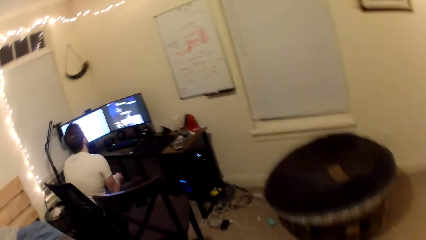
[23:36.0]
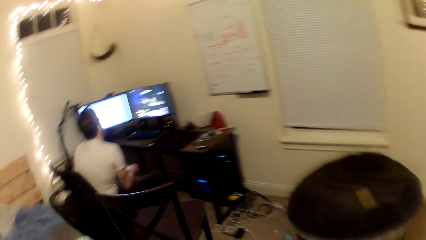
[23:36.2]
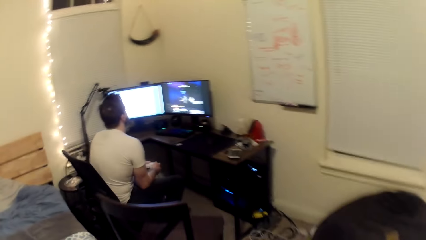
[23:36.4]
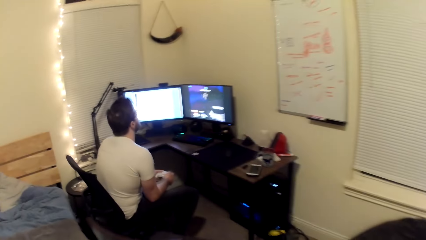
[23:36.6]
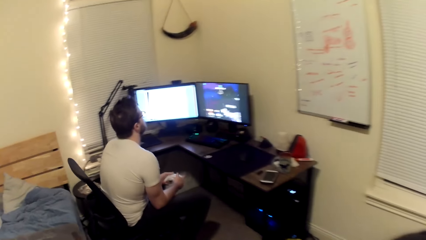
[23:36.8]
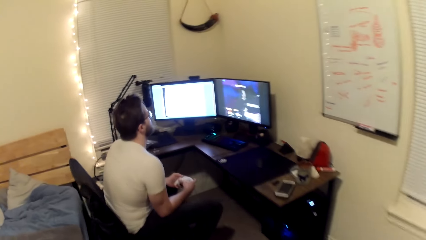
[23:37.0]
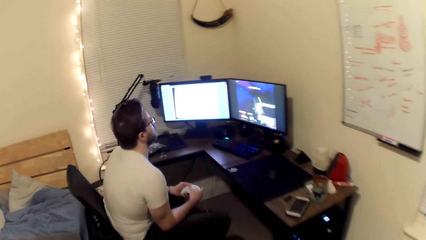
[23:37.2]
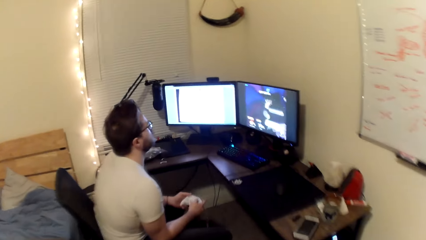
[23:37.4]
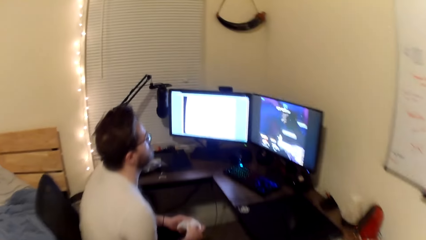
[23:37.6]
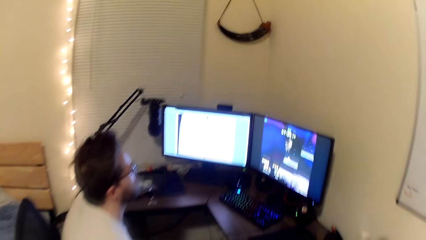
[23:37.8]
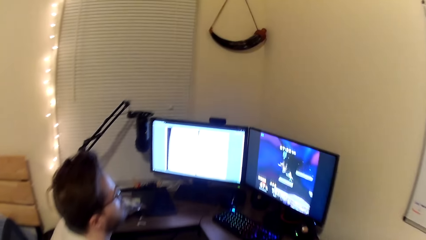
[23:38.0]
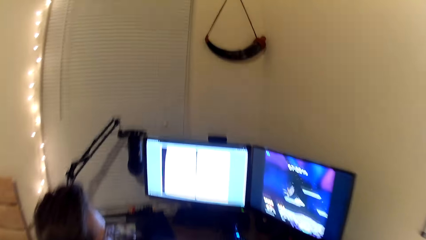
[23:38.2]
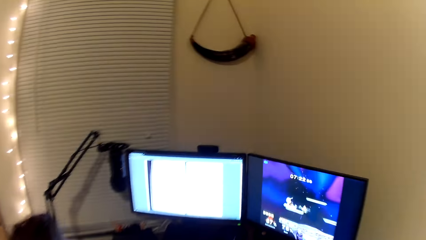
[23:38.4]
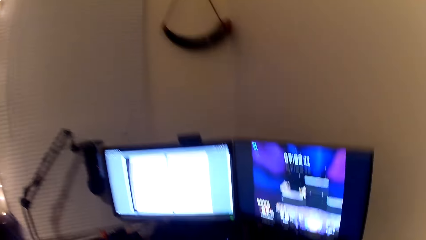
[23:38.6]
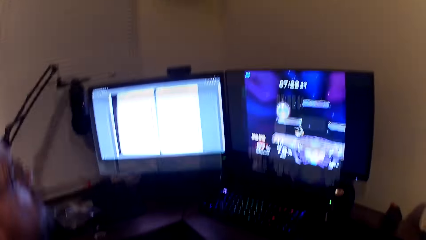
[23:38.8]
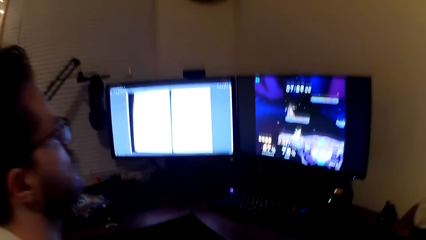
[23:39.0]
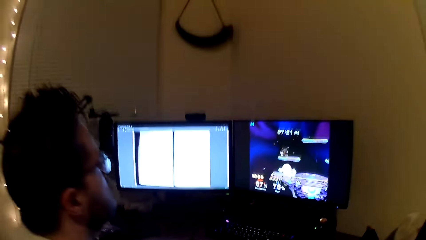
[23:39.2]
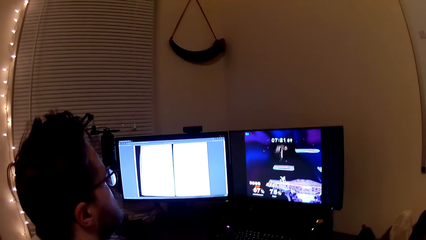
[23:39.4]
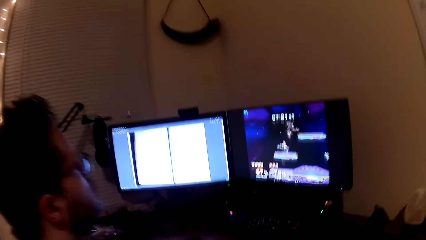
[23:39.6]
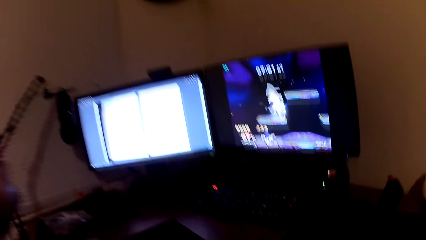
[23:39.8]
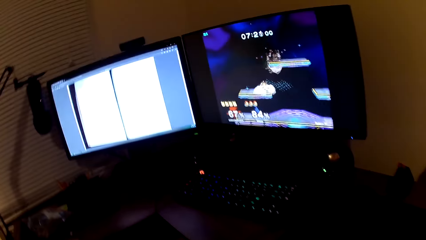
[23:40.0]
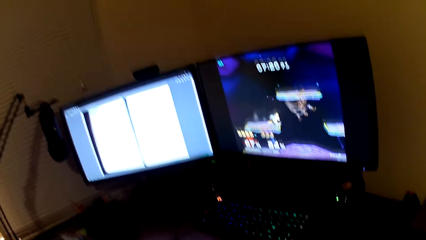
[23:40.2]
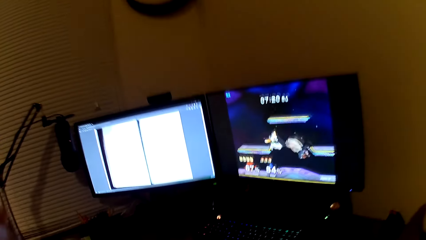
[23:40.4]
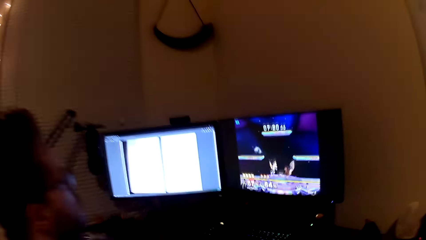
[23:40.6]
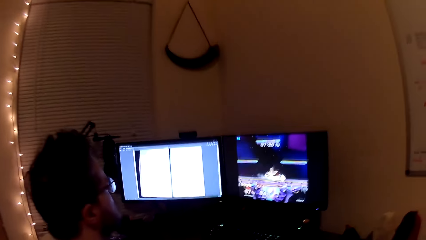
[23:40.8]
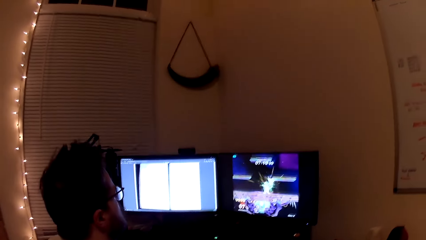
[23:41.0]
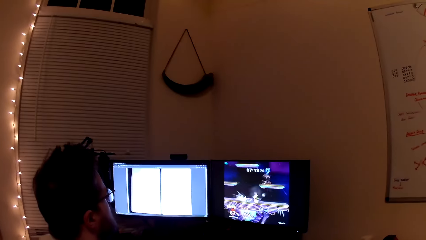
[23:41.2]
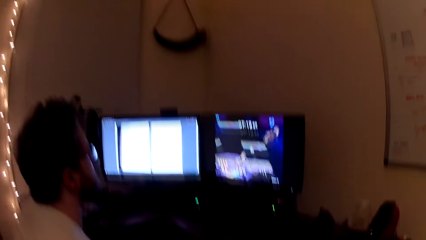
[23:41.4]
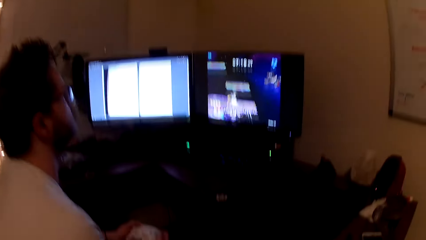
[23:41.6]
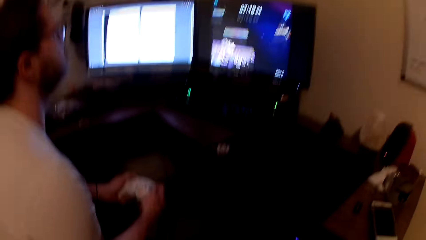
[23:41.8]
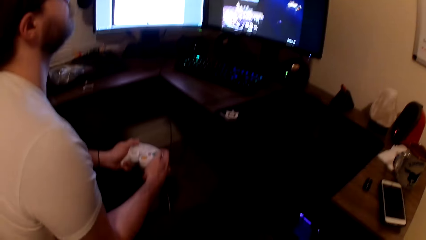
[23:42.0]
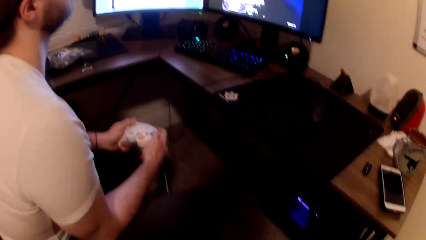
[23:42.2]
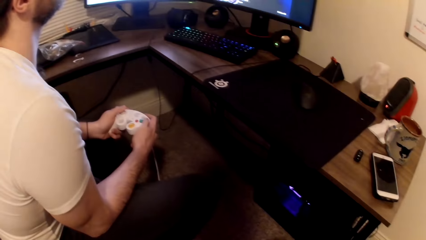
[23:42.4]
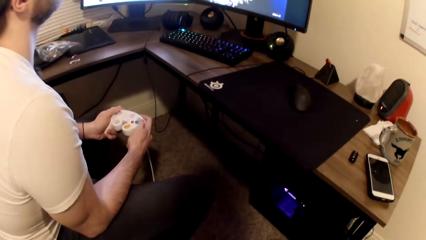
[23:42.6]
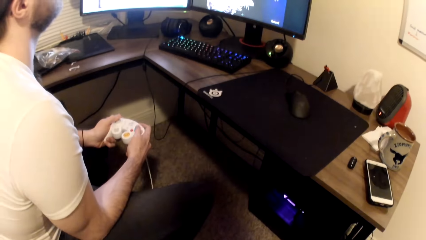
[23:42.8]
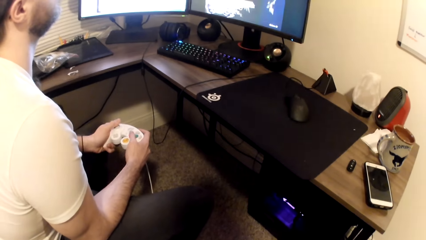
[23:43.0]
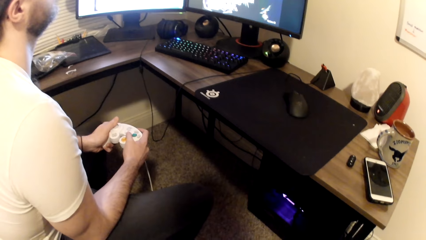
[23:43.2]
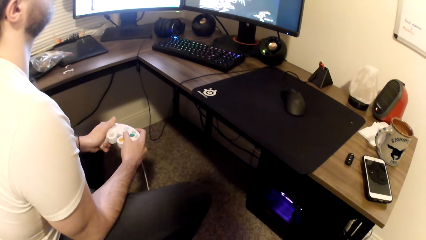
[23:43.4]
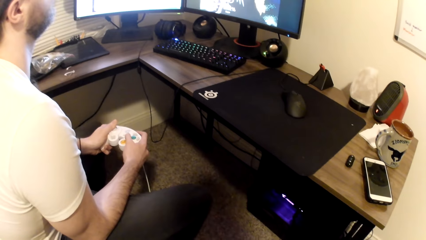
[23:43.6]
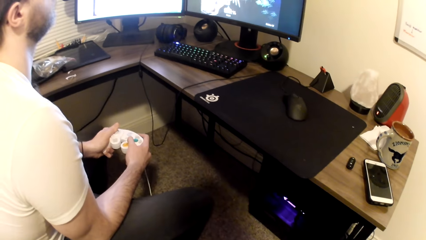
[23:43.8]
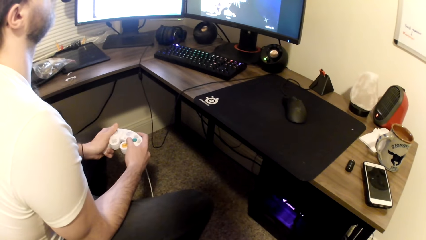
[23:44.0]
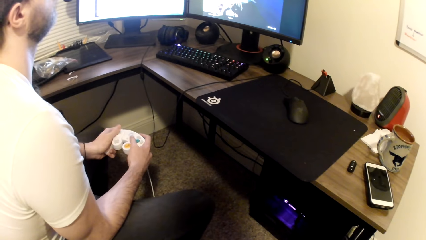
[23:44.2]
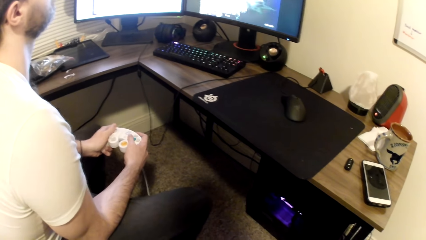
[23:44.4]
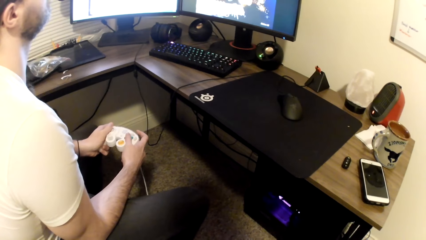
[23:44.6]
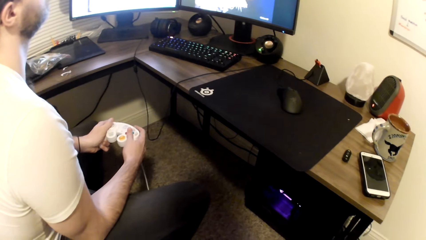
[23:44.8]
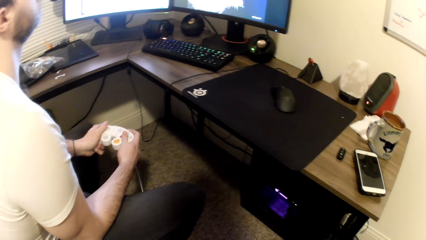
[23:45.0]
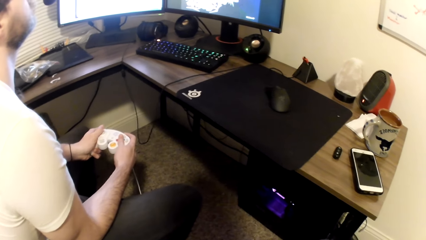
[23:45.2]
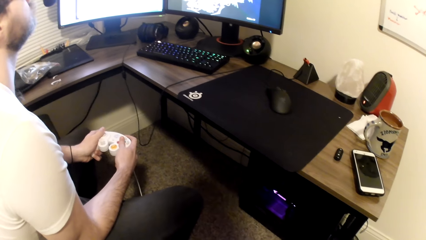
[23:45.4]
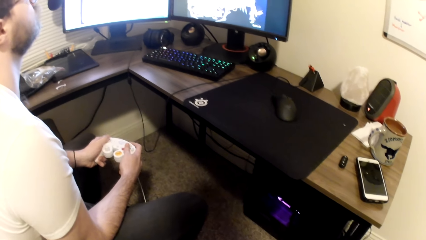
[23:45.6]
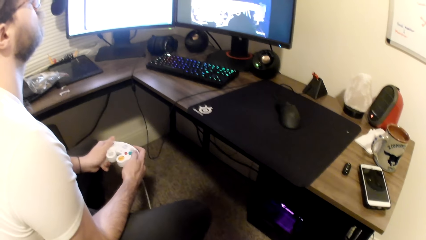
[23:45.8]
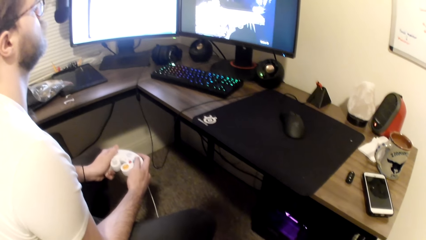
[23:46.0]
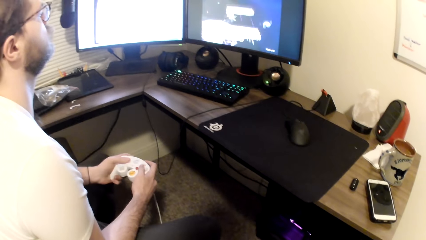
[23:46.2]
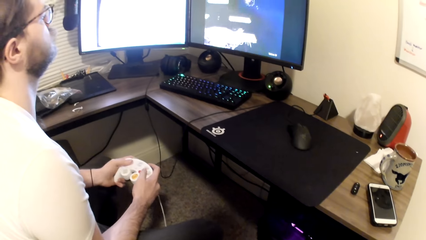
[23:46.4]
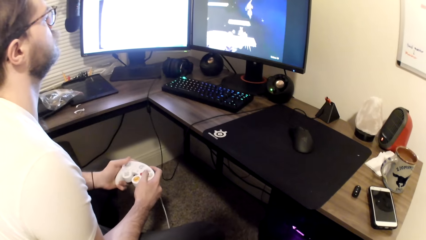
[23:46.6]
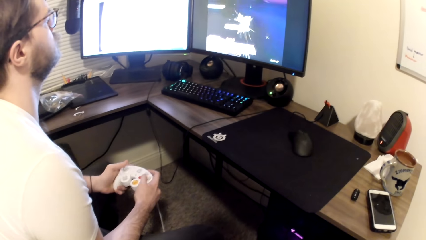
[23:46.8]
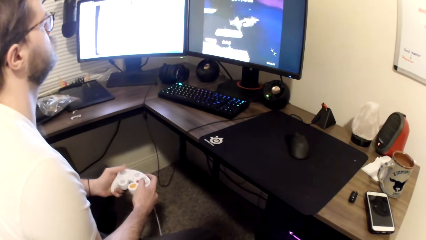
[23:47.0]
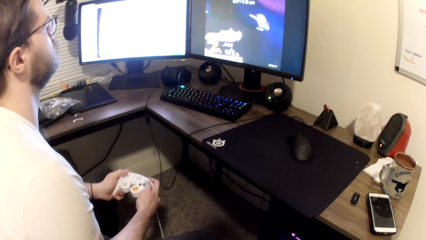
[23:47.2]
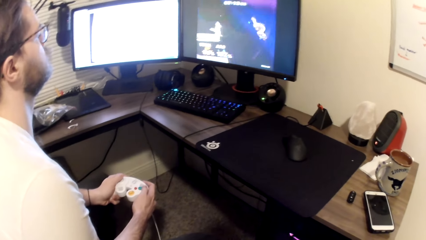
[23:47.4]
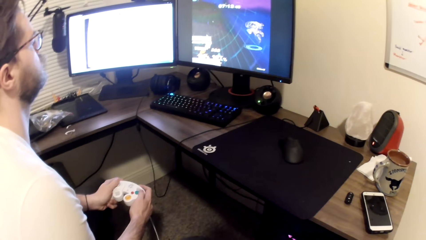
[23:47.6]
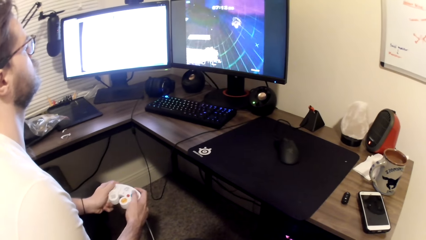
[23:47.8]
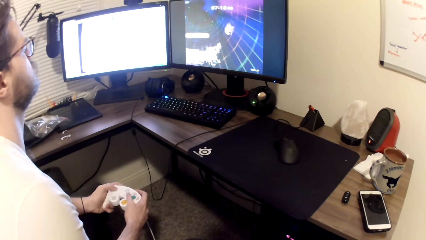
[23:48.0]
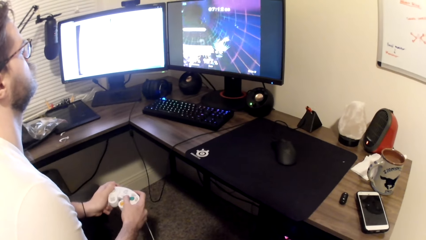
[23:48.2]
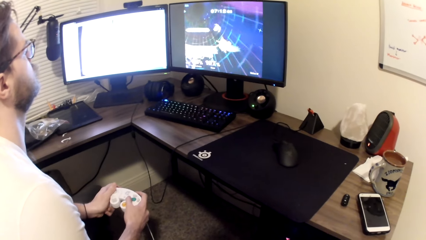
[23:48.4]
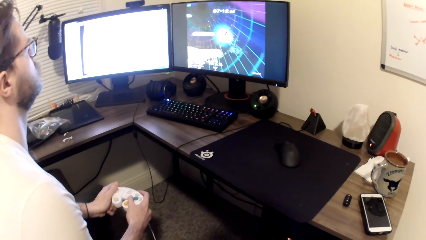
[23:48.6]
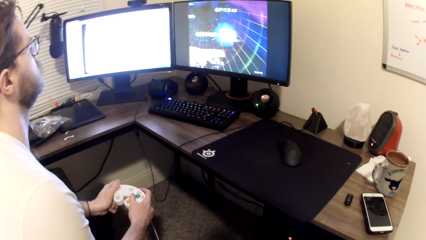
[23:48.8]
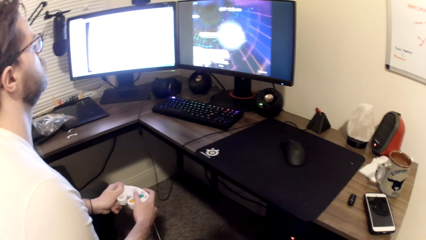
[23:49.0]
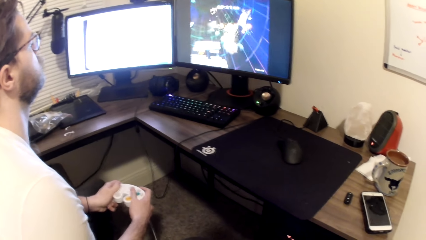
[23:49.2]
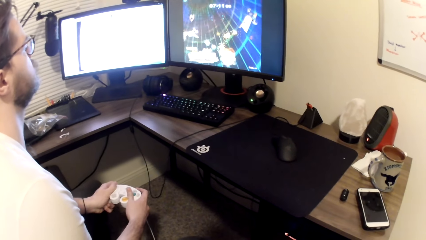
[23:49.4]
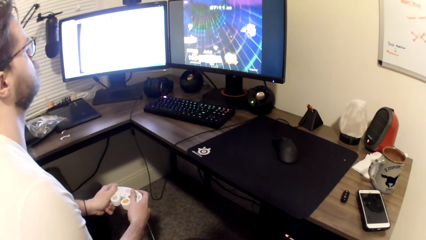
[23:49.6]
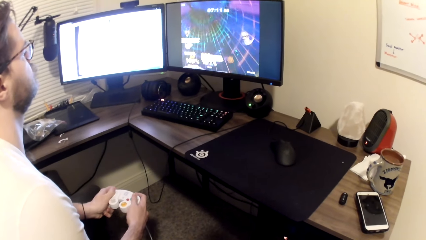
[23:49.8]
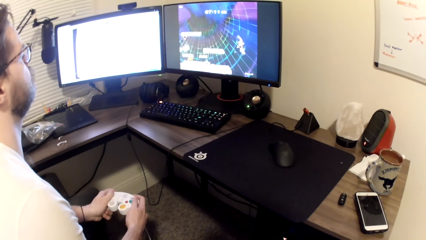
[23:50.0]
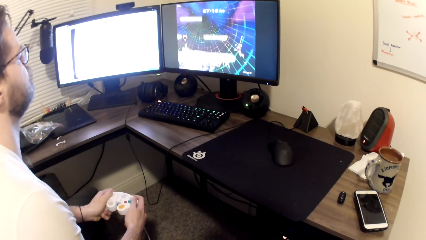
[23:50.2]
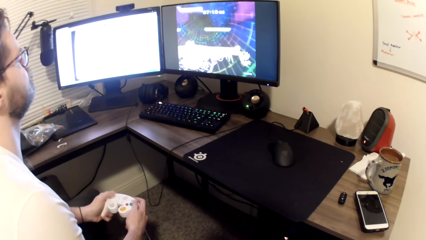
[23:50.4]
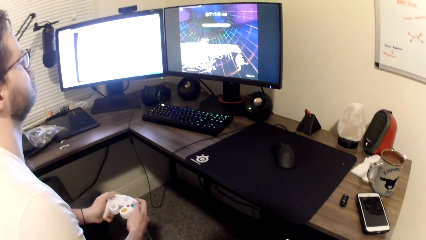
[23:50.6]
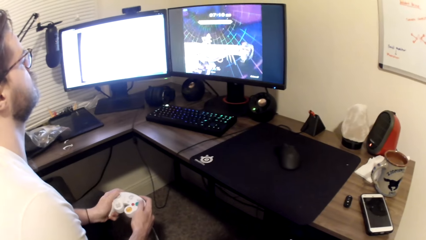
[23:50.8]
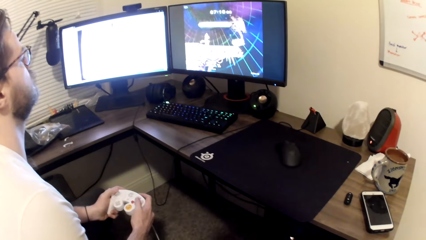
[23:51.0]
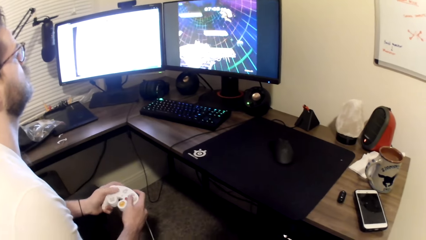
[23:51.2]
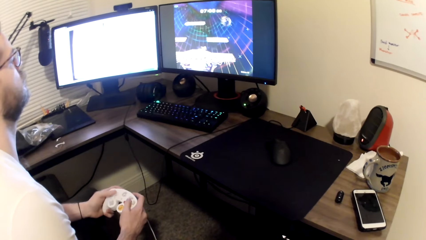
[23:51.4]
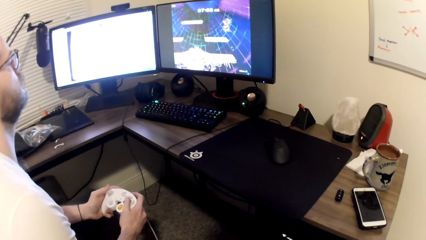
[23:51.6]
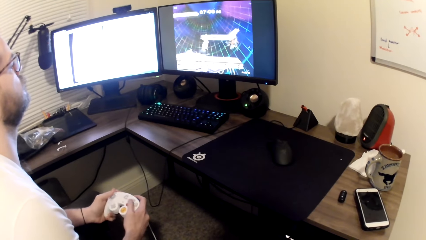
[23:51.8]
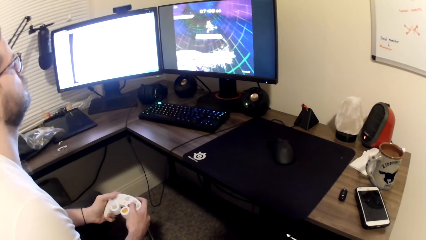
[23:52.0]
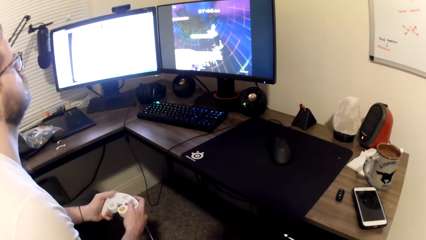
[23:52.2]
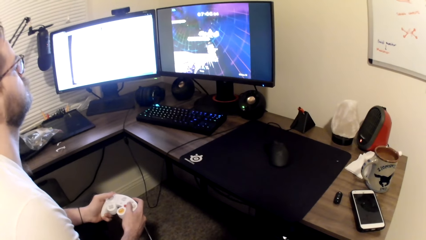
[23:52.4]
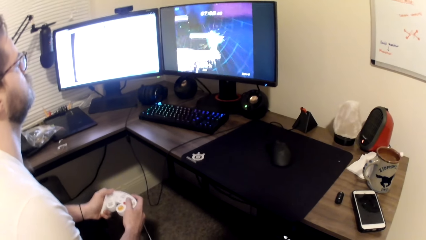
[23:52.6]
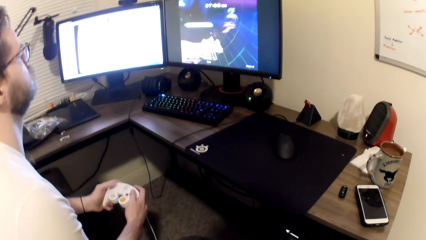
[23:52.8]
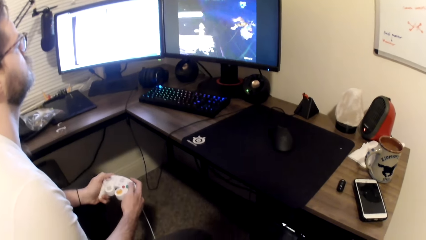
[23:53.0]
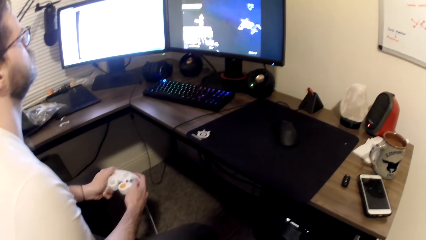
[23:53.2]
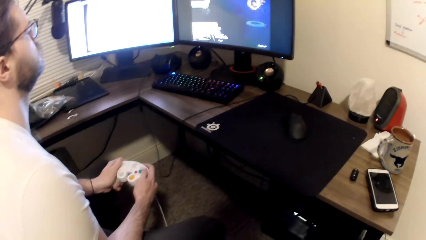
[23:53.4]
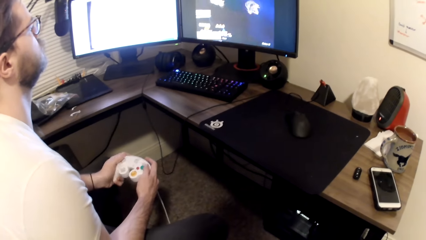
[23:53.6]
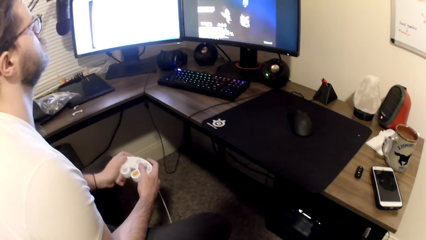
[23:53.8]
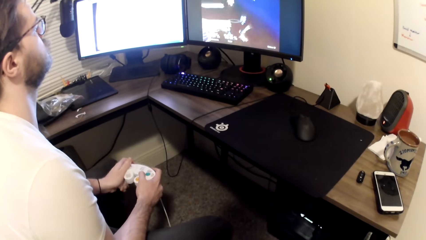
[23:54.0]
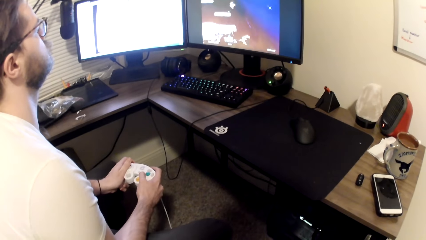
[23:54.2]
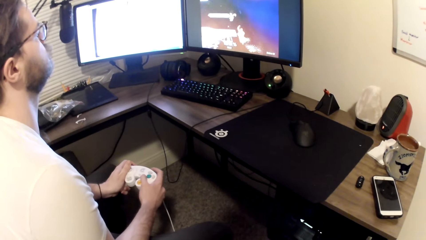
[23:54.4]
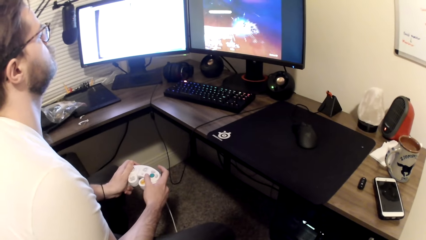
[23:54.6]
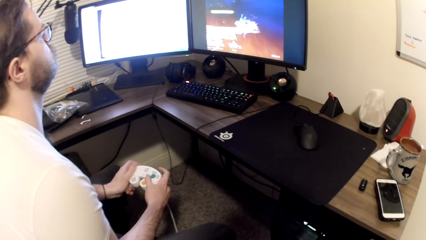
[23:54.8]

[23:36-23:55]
A man plays games with a controller. The camera wearer looks around the room. The man operates a game pad.
